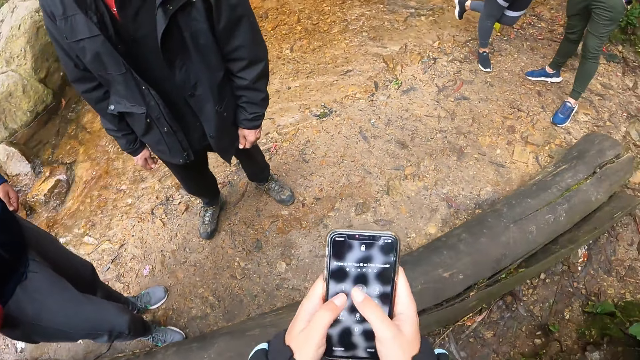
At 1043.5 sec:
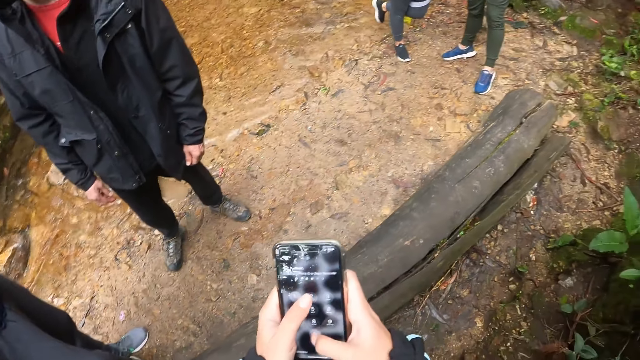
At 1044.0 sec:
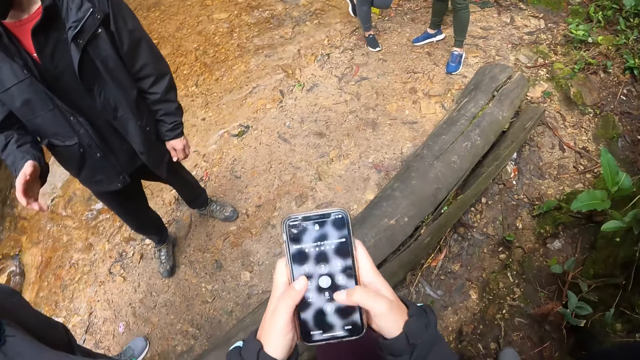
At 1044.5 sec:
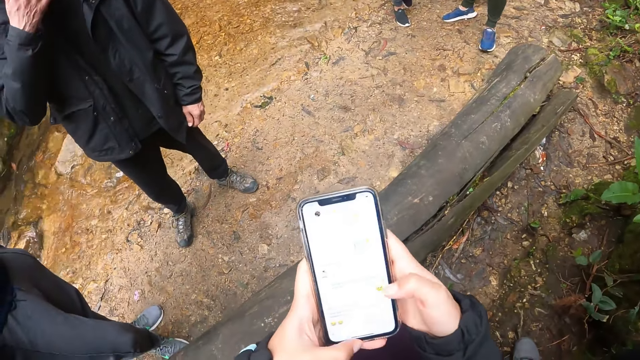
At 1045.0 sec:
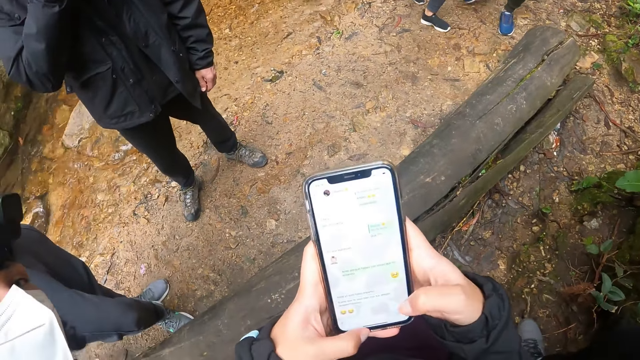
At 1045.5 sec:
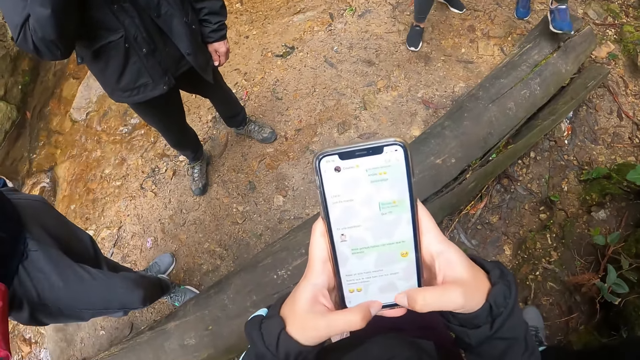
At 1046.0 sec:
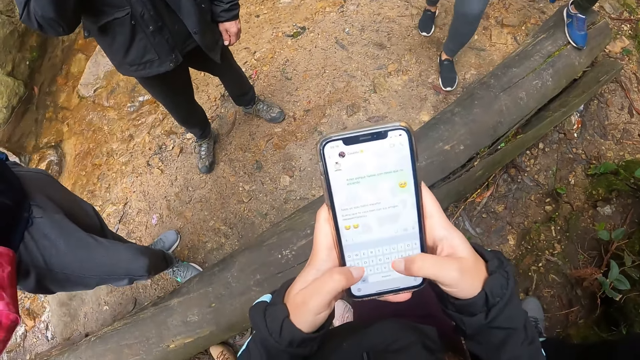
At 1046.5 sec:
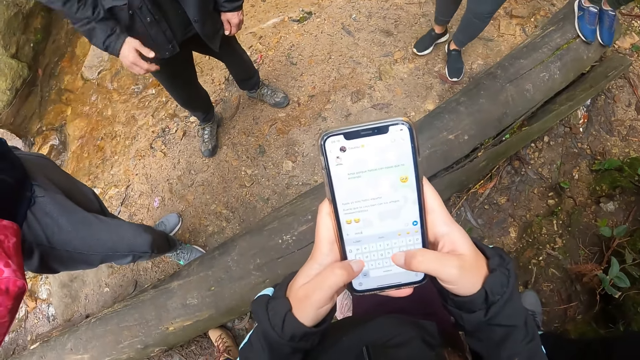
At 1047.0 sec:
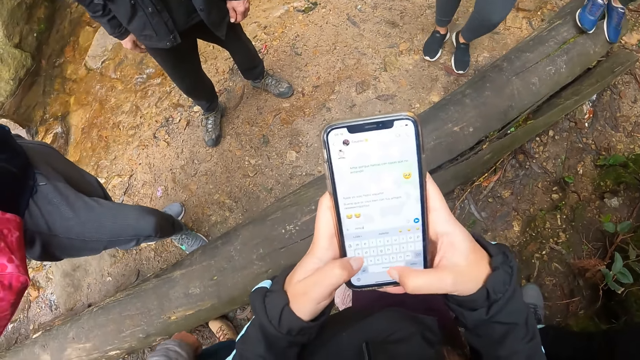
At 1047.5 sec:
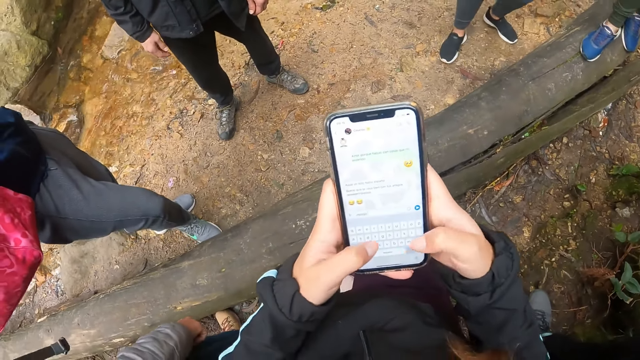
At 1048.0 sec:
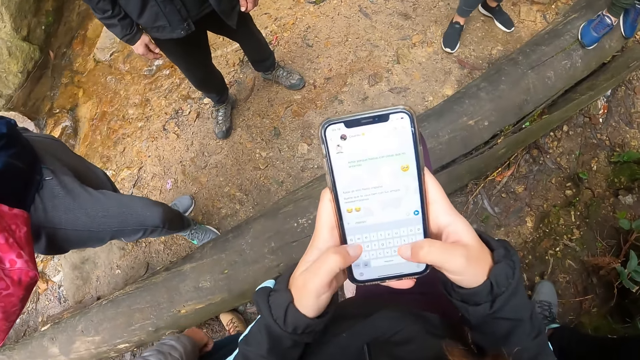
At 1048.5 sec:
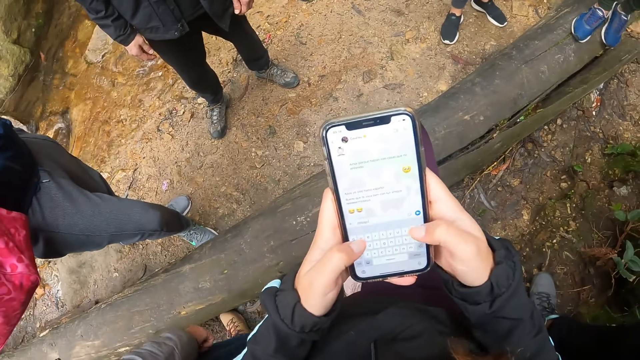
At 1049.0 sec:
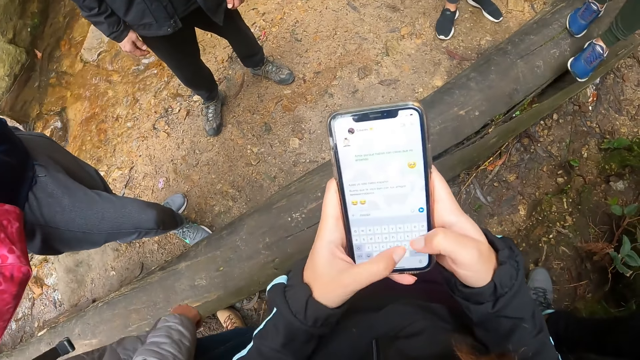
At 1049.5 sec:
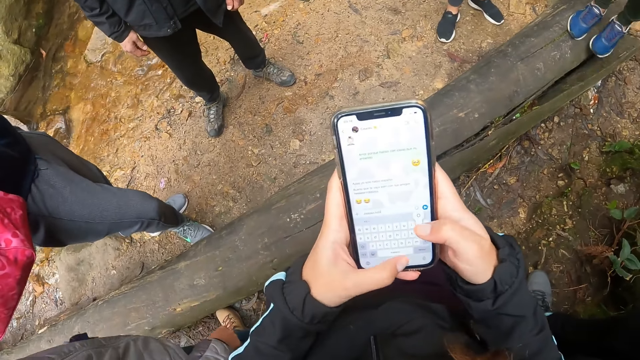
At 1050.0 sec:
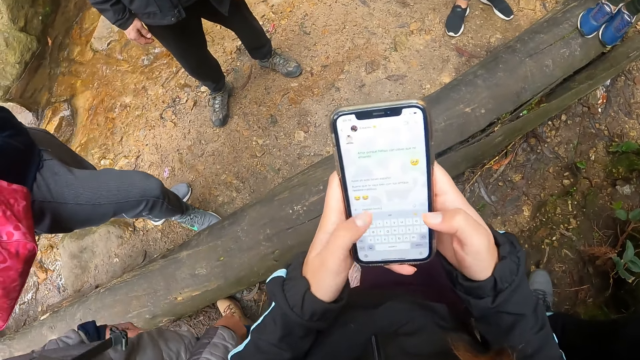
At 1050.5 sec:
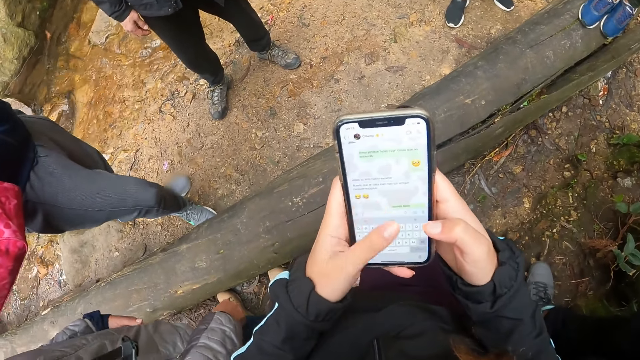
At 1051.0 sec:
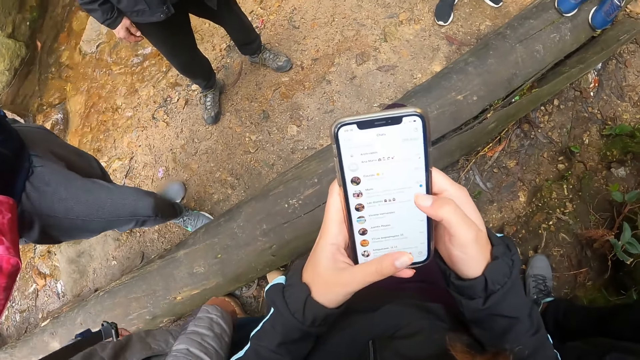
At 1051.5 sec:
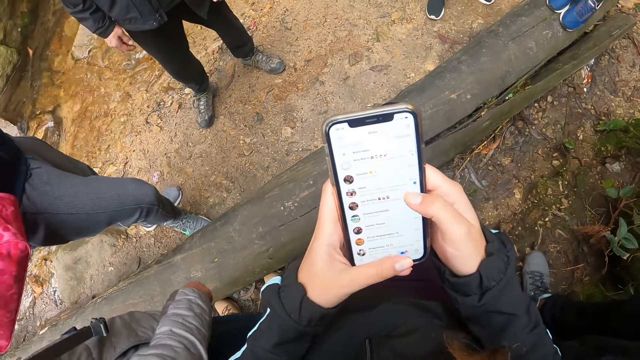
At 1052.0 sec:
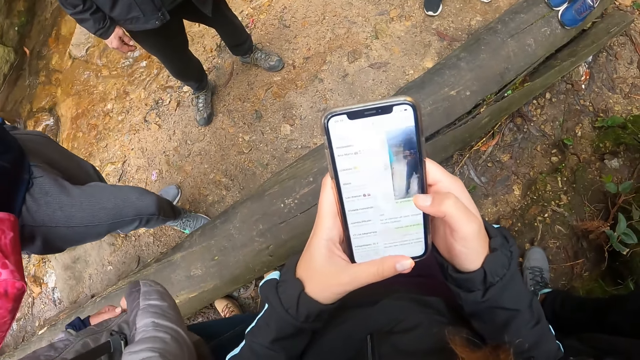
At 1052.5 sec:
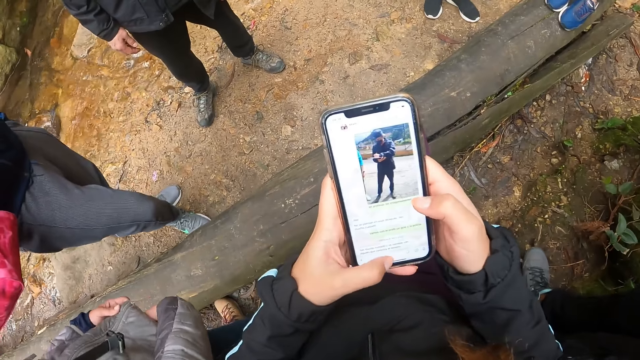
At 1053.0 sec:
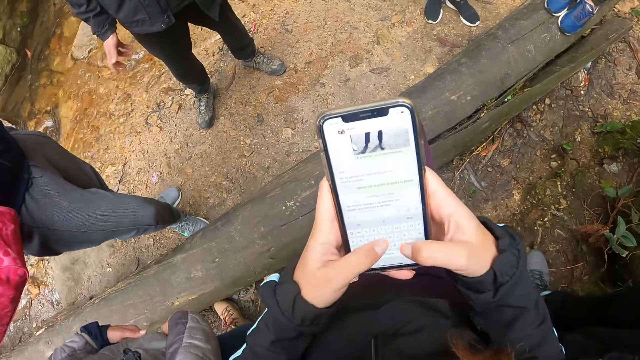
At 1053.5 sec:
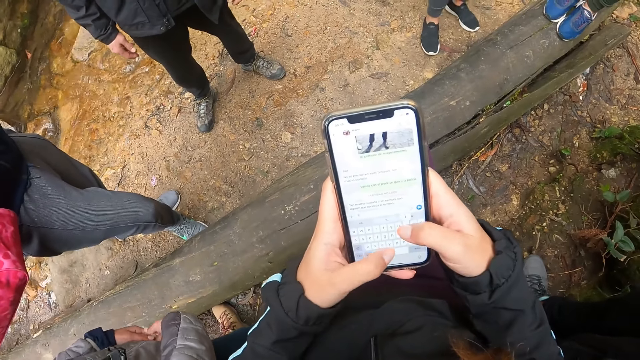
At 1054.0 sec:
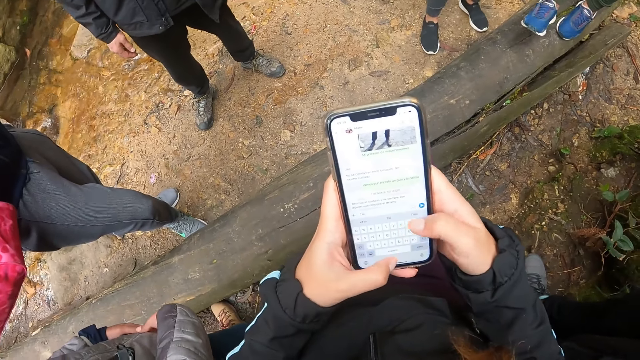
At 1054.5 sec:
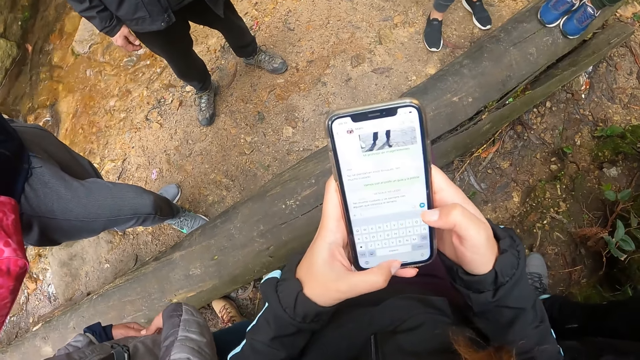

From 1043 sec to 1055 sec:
The camera wearer presses the phone.

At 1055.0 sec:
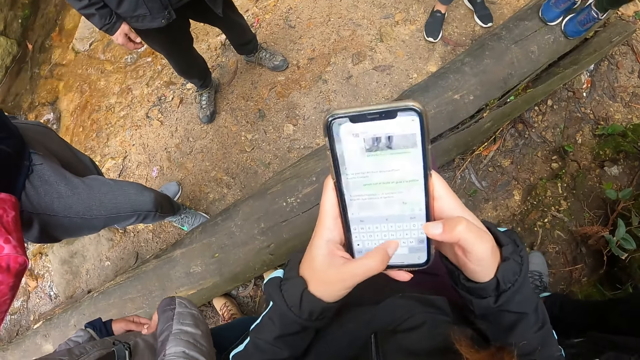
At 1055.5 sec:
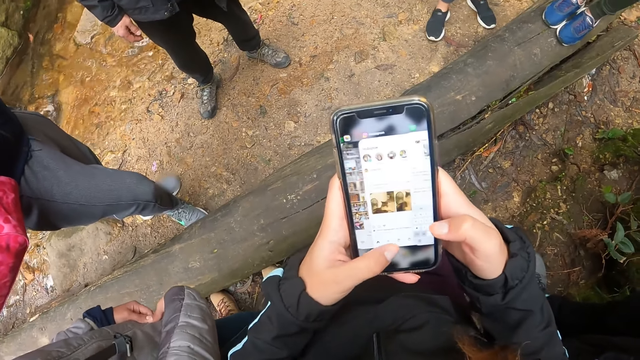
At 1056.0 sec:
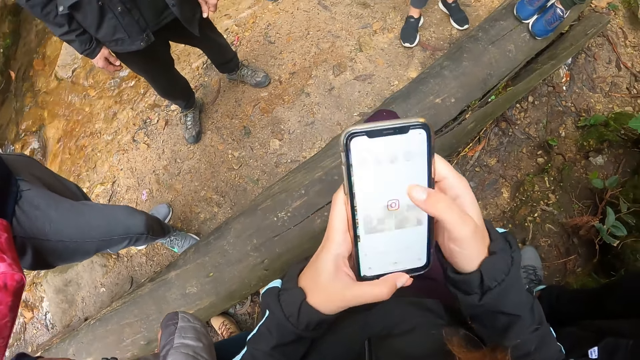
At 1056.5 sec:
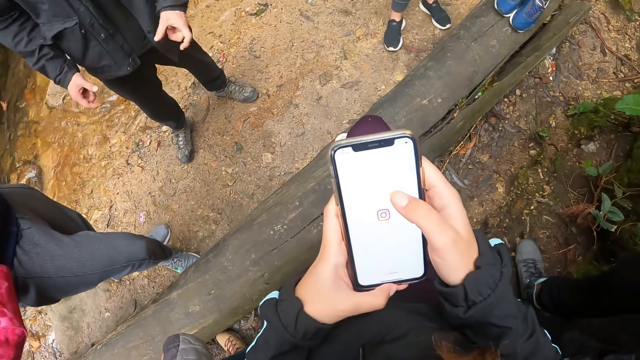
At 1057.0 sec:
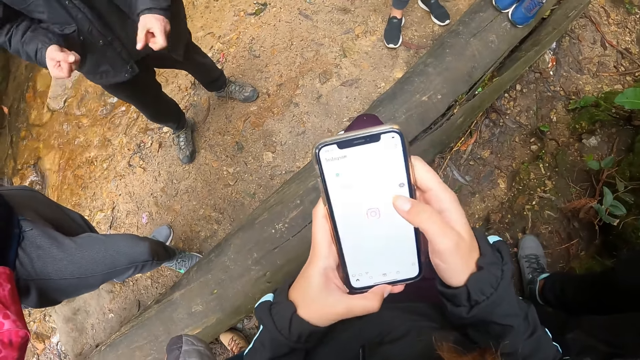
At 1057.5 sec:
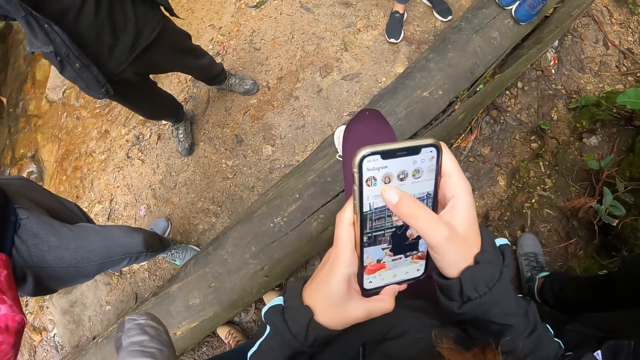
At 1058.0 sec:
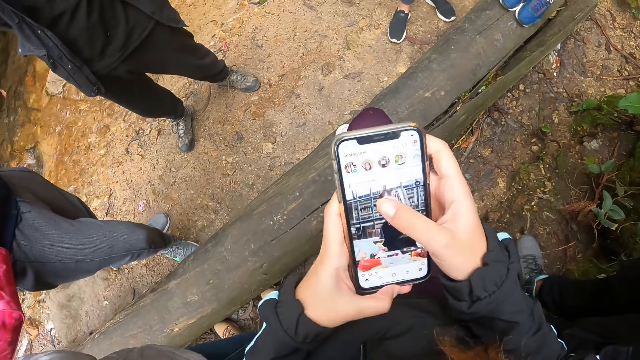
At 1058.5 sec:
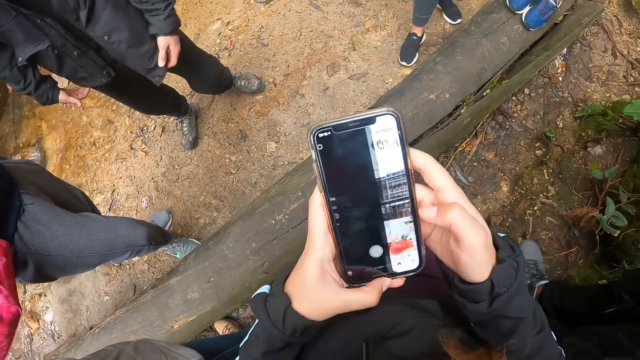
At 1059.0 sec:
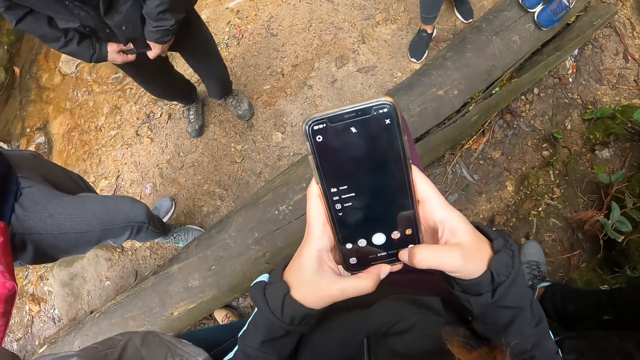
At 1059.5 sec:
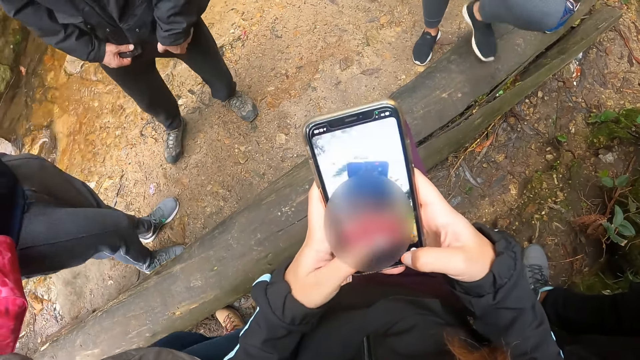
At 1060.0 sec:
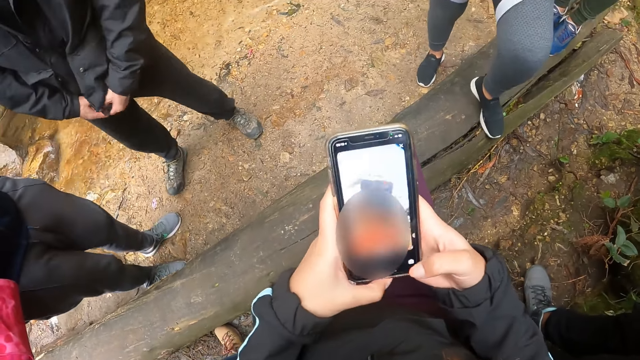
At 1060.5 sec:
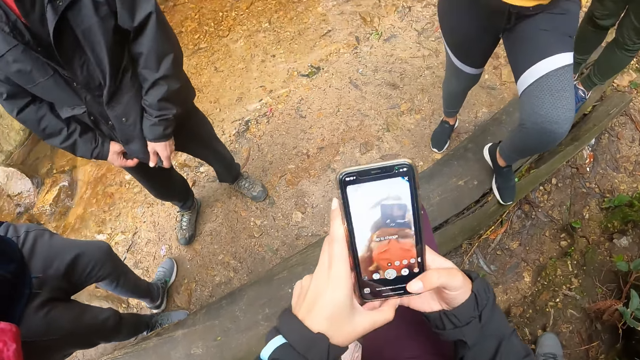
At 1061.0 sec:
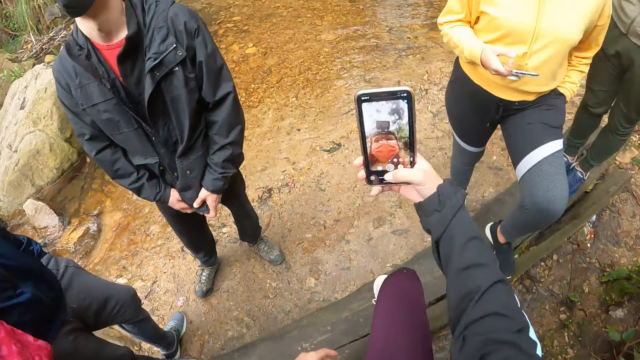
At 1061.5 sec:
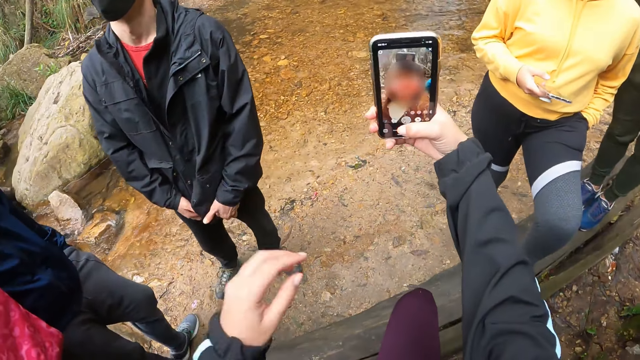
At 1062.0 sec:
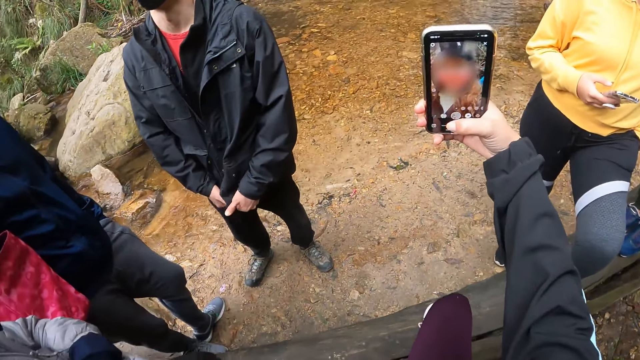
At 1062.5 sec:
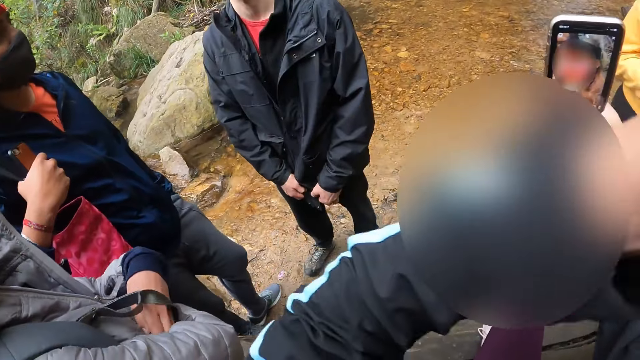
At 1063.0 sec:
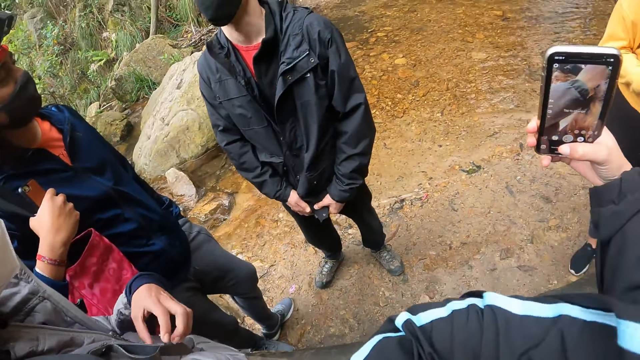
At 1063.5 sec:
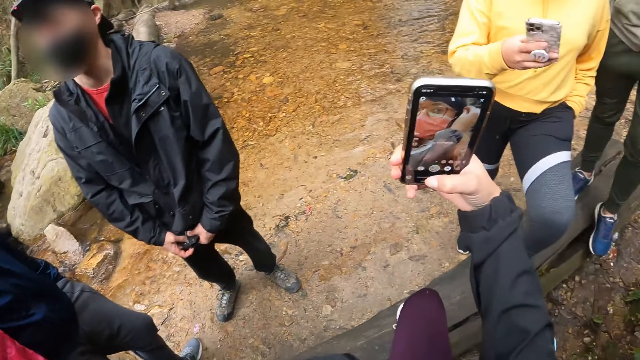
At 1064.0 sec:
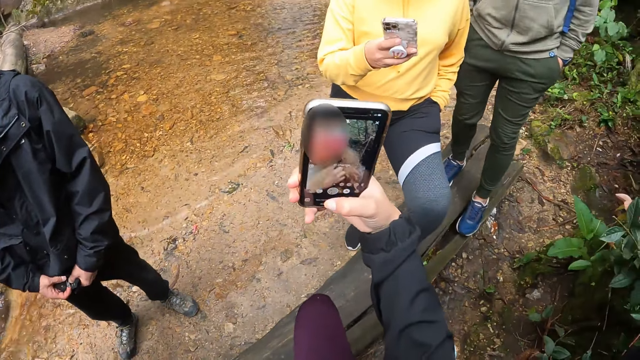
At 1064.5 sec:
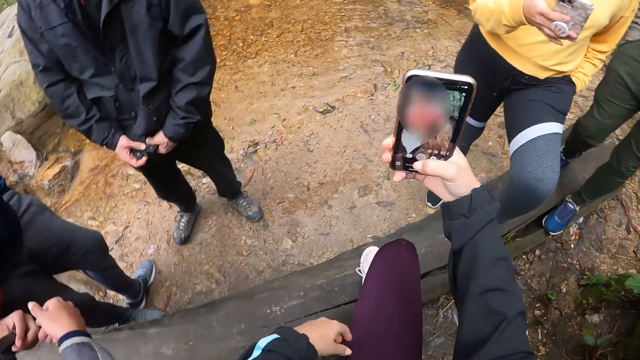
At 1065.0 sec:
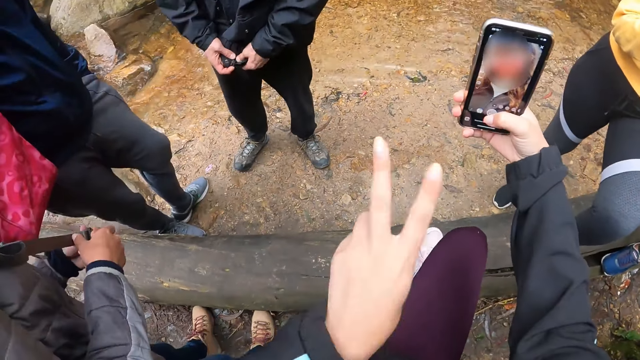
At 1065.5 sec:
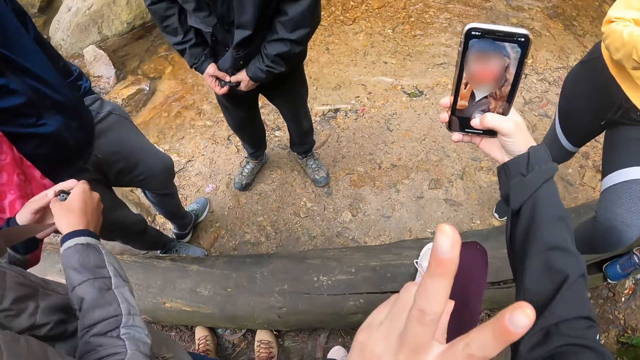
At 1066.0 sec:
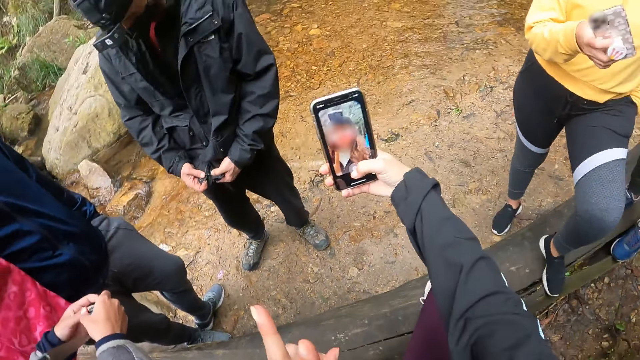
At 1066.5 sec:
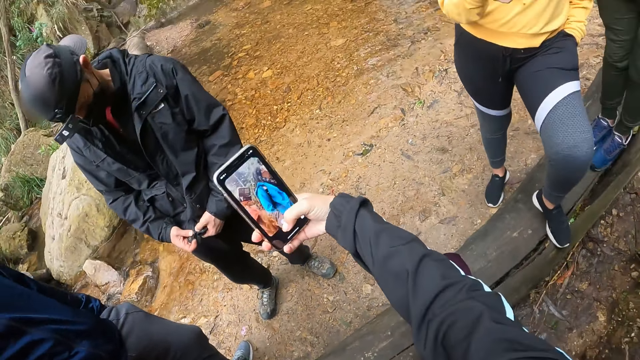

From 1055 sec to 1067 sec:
The camera wearer takes a picture with the phone in her right hand. The woman operates a phone with her right hand.
